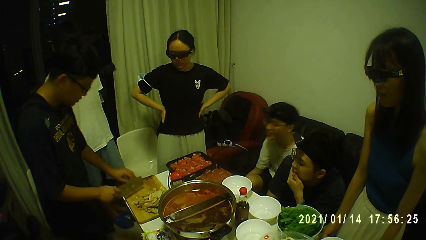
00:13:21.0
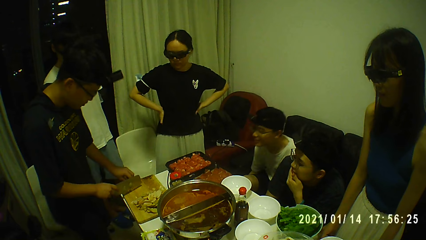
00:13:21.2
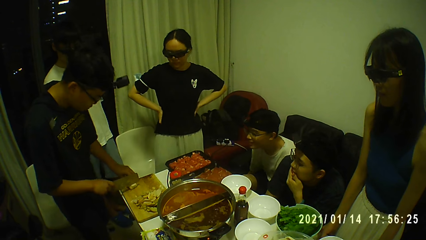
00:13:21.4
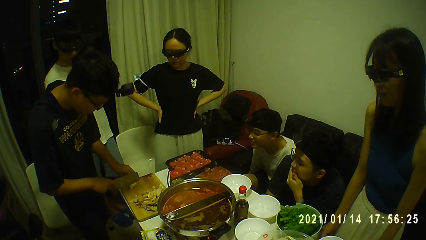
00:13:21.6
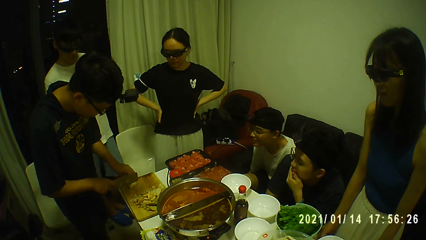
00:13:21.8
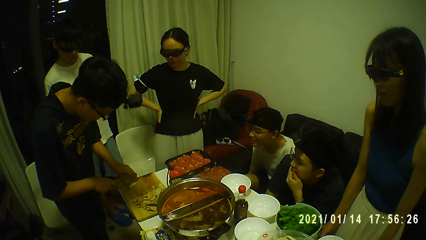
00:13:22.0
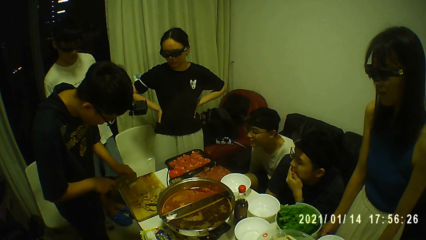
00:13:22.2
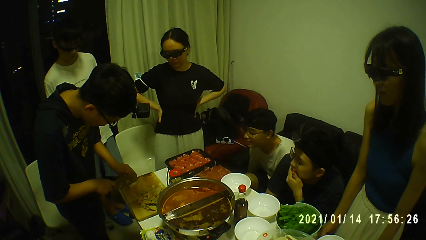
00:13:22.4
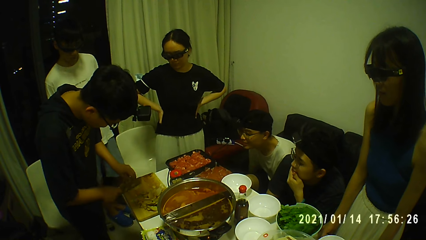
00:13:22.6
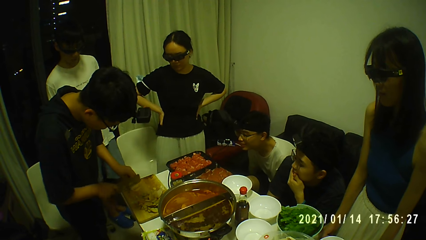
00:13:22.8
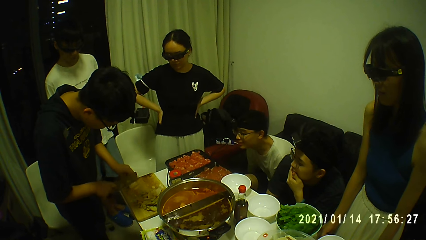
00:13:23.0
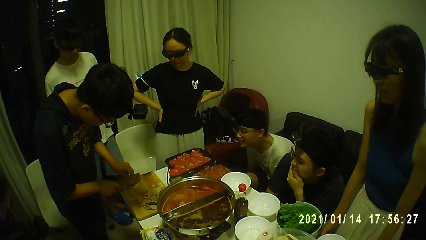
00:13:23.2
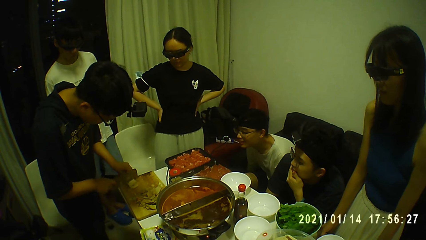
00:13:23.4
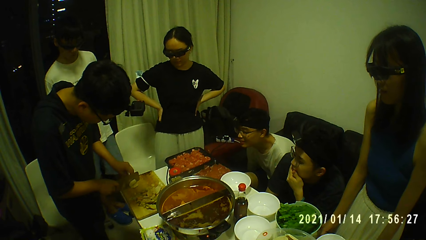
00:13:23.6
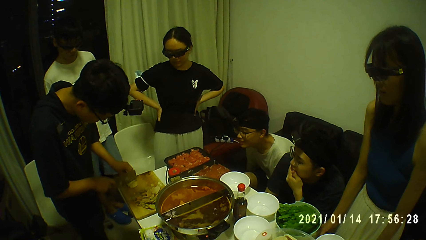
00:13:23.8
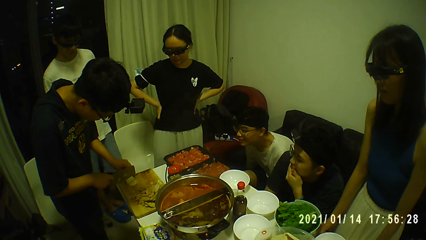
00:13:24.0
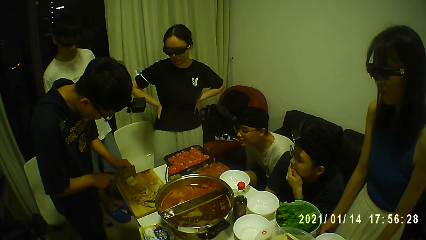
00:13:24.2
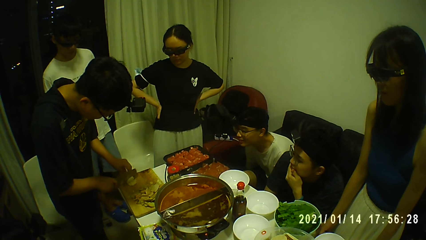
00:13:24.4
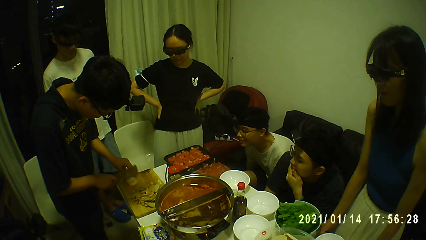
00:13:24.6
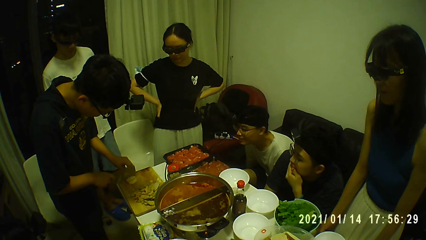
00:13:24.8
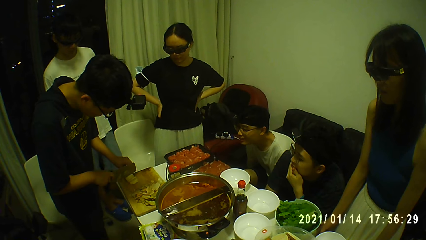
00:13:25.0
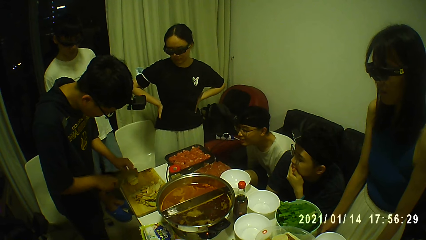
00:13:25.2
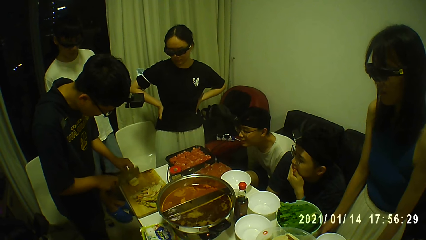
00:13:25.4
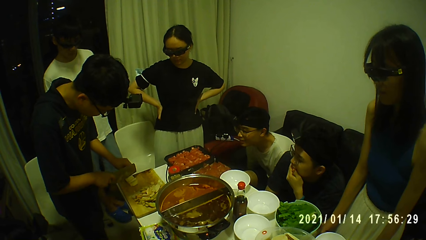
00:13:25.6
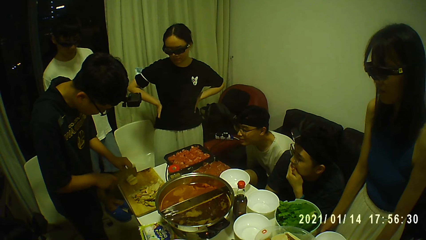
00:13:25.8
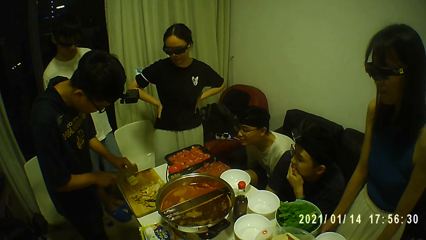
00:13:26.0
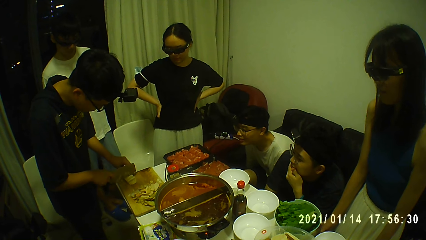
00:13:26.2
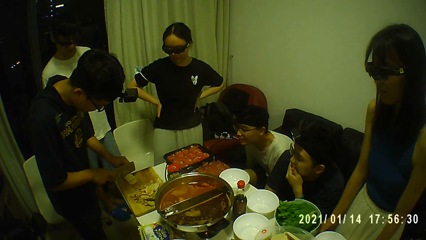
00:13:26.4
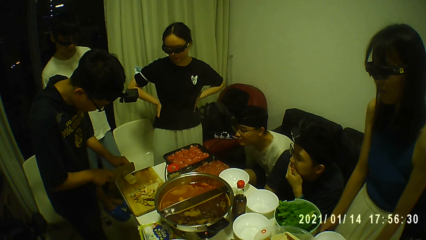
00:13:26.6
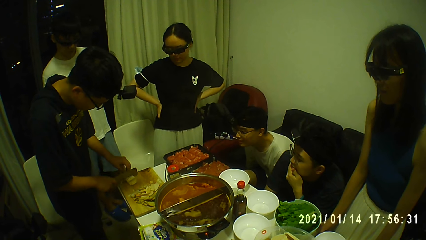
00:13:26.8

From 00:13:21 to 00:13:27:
The man drops the lotus root on the cutting board with his left hand and chops the lotus root on the cutting board with the knife in his right hand.

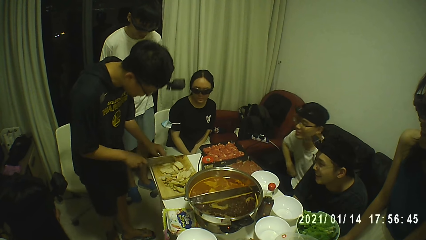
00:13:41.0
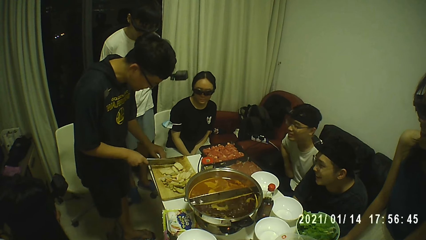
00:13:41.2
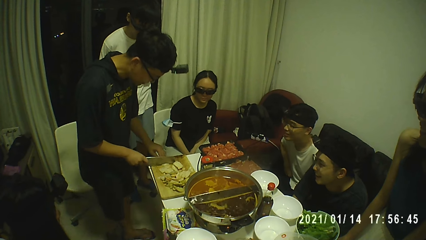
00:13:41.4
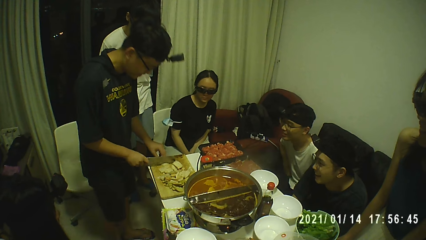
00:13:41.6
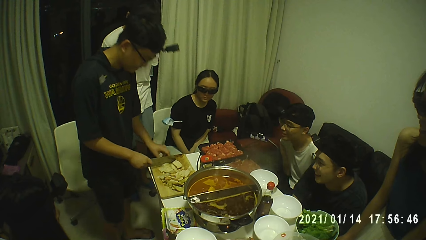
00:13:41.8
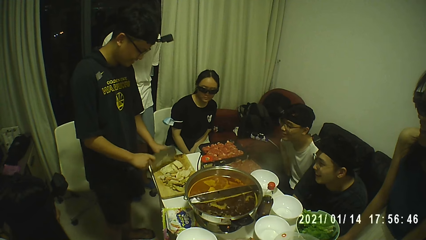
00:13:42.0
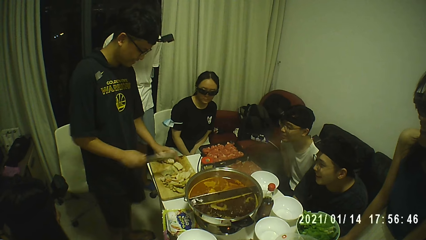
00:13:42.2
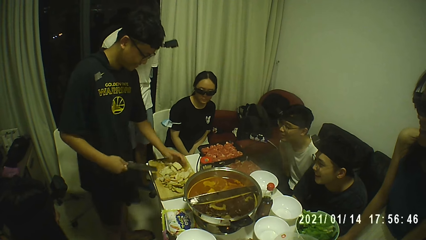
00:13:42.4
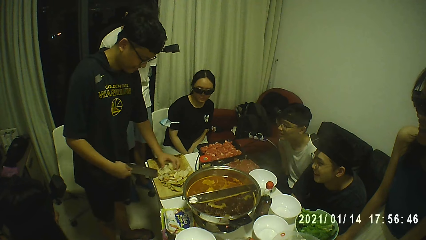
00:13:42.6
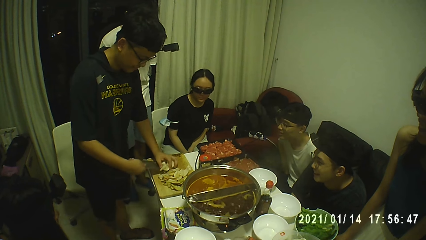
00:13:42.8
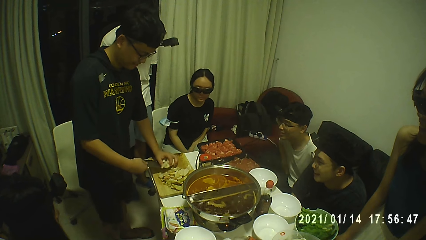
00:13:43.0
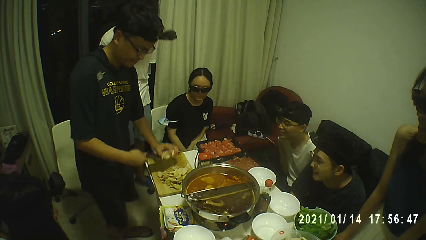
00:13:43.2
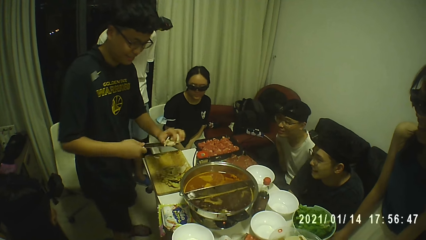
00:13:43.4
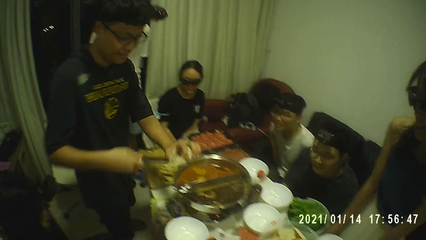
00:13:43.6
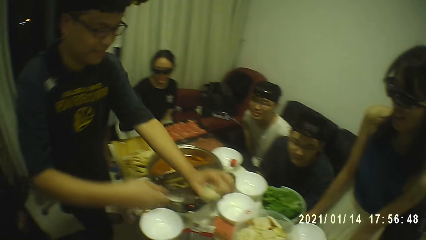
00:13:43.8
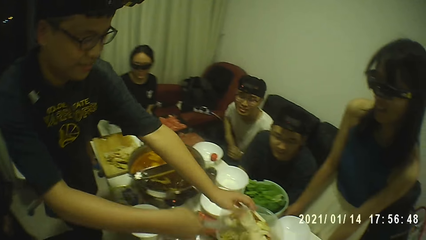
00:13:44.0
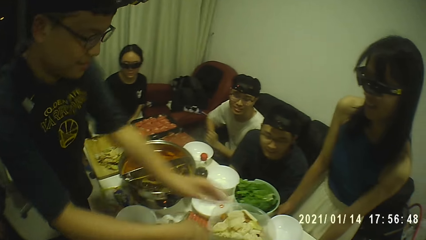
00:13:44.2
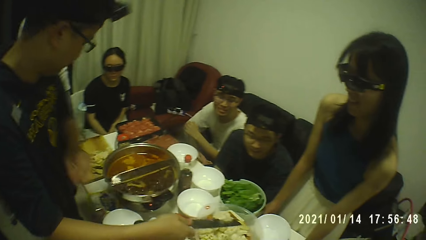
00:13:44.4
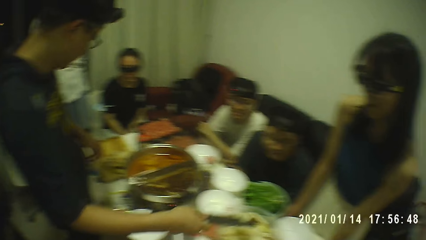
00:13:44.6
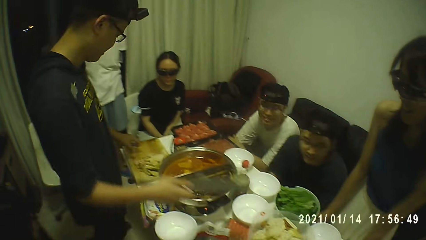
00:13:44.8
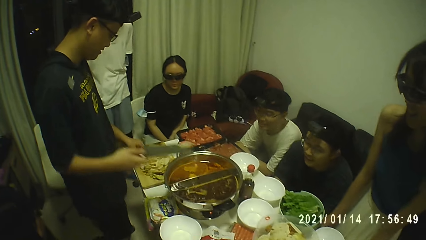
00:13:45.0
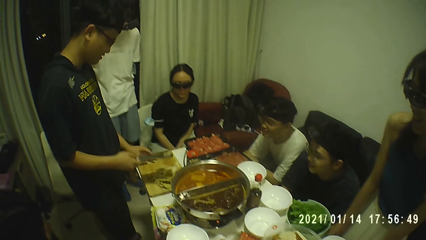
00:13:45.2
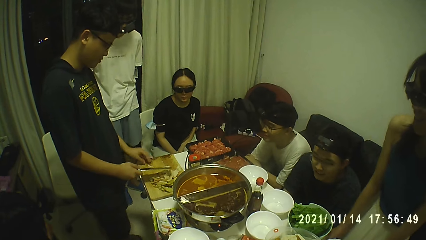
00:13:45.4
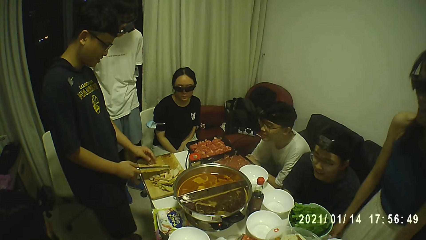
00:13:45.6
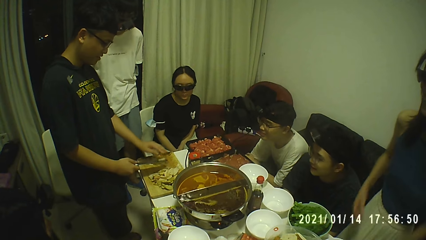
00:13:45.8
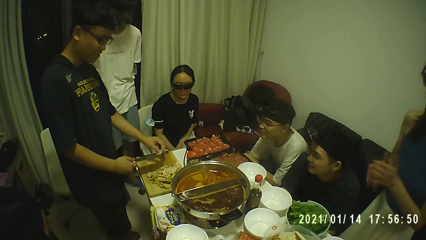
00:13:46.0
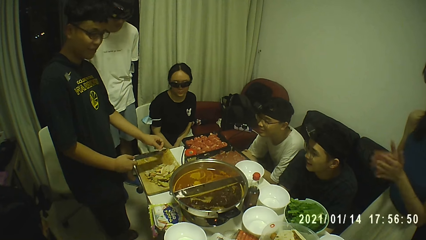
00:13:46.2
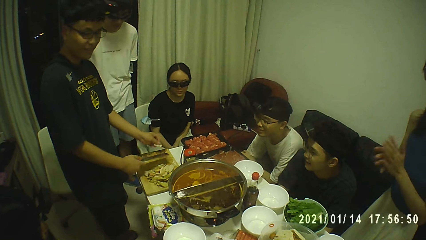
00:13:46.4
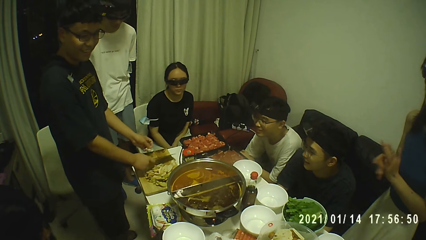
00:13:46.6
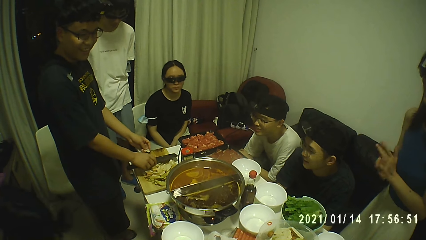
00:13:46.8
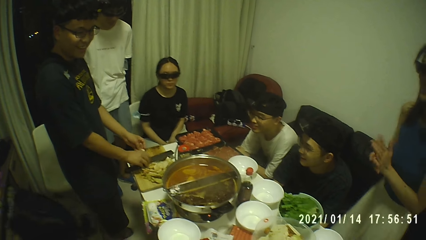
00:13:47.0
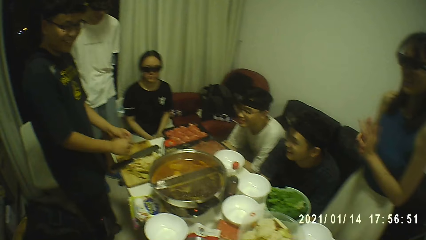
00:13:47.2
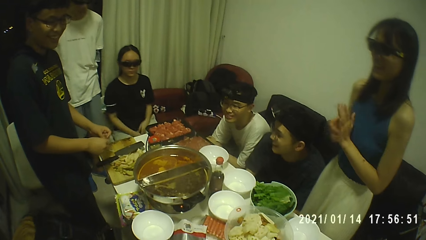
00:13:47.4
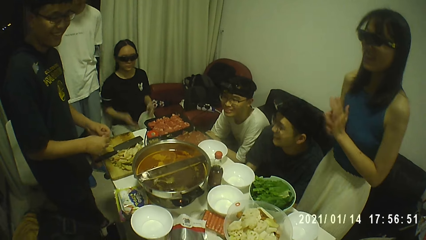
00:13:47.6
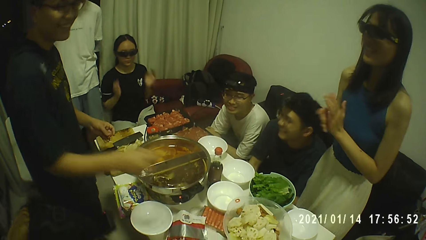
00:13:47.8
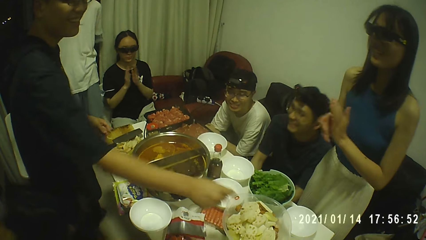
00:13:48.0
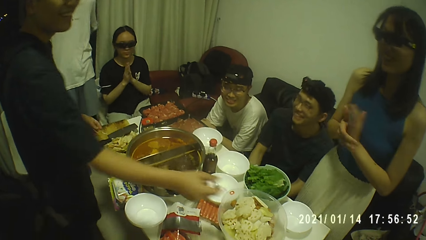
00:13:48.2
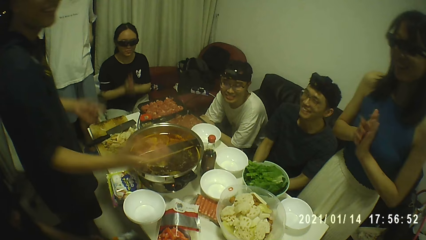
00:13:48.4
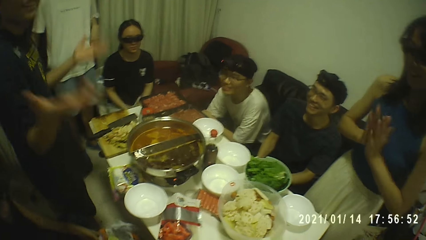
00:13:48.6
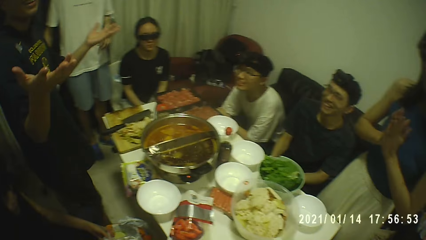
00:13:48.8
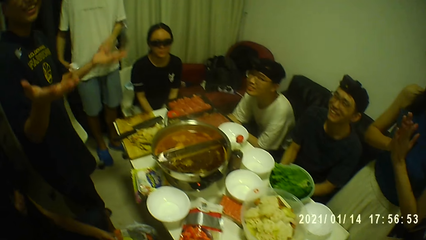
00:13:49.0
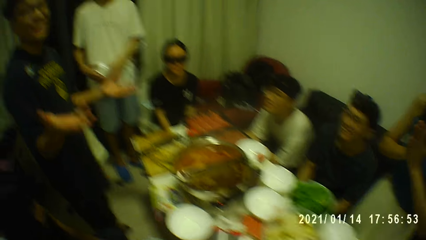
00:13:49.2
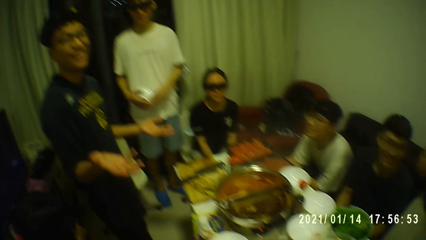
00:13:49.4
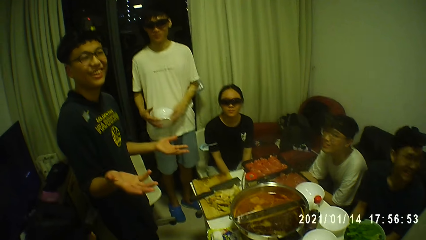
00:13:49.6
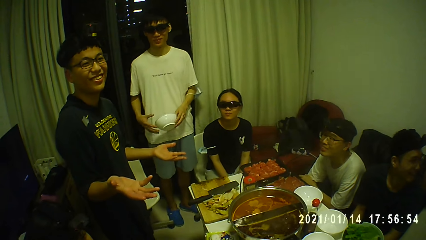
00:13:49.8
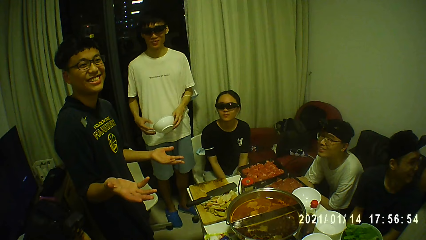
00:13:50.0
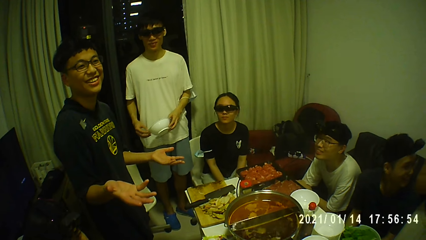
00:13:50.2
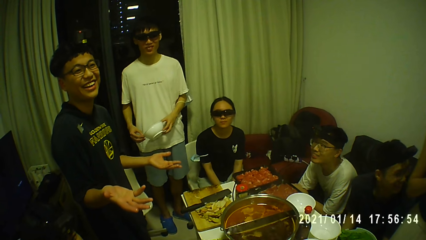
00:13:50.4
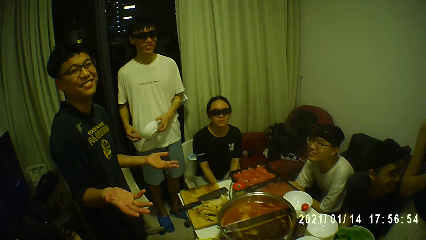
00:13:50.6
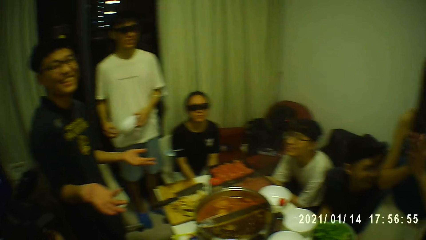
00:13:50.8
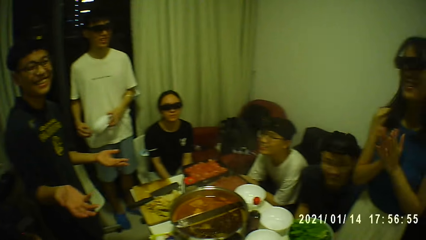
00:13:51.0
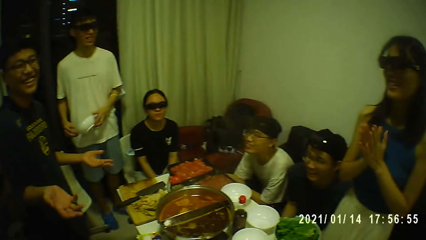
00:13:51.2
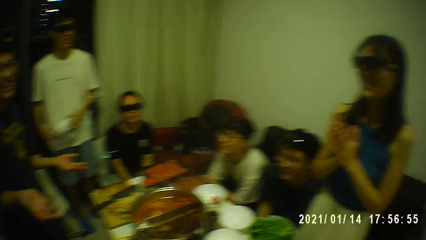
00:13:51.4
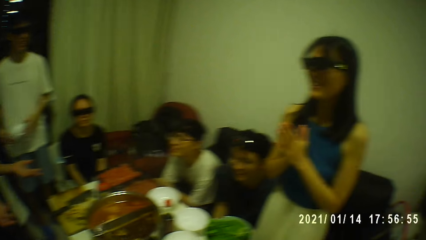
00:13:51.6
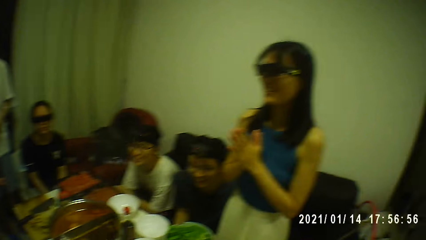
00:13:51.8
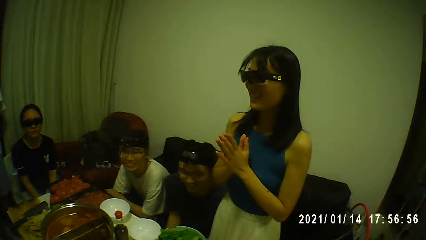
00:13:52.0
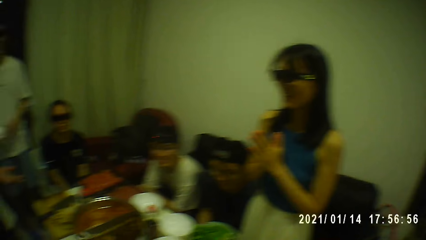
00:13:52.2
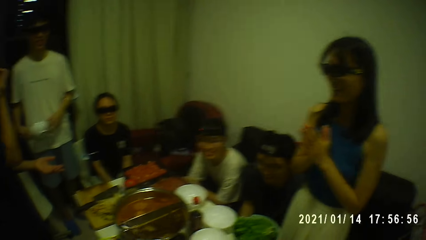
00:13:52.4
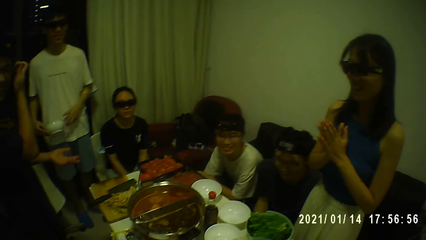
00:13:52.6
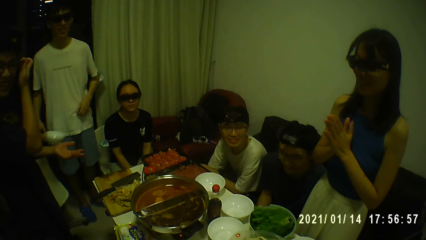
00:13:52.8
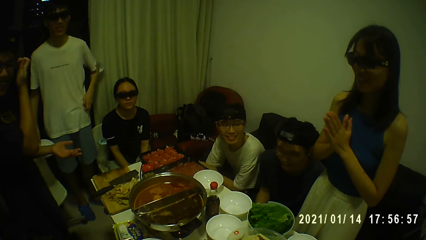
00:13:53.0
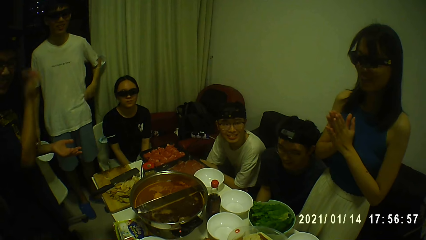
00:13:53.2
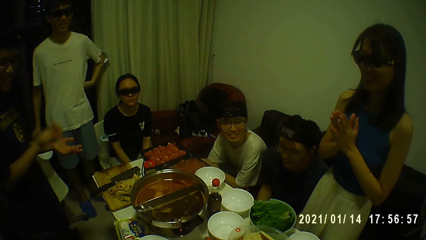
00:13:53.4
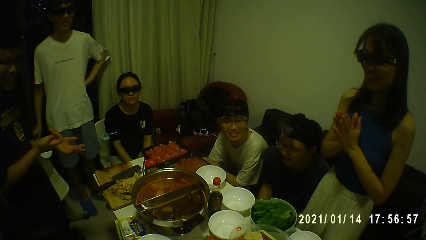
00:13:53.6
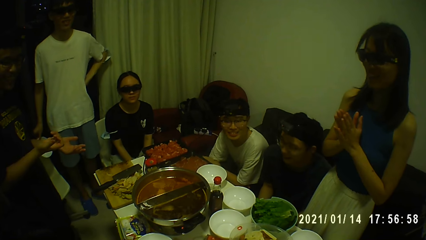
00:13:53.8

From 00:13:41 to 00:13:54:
The man packs the chopped potatoes from the chopping board with the chopper in his right hand. The man drops the chopped potatoes in a plastic bowl on a table with the chopper in his right hand. The man interacts with the camera wearer and a group of people. The man removes the chopped potato on the chopper with his left hand. The man drops the chopper on the chopping board with his right hand and drops the chopped potato on the chopping board with his left hand. Another man passes a soup bowl to his left hand with his right hand.
